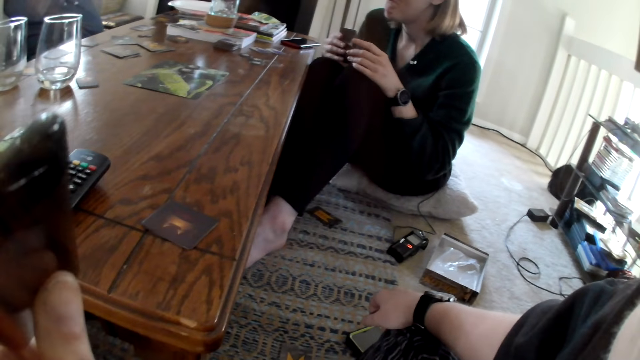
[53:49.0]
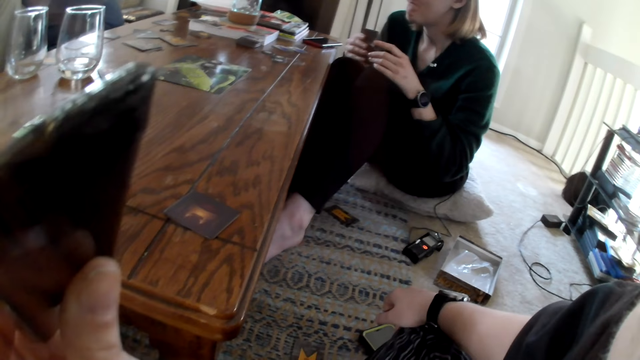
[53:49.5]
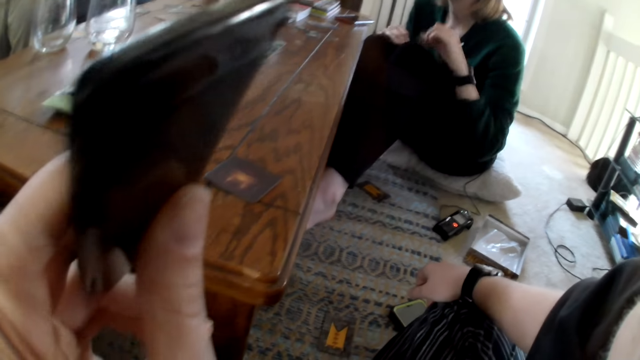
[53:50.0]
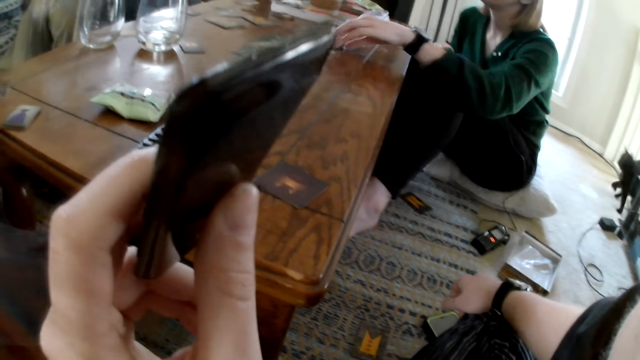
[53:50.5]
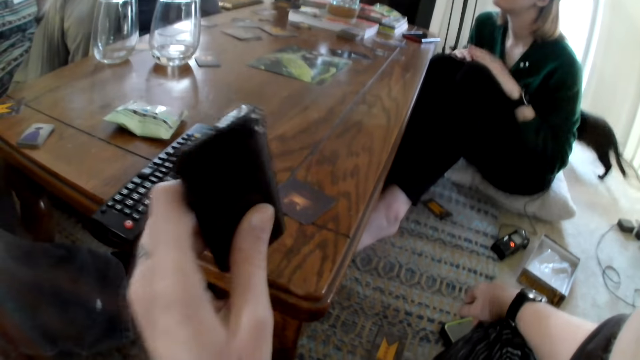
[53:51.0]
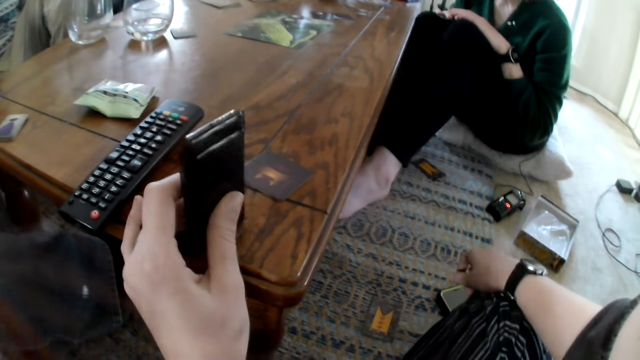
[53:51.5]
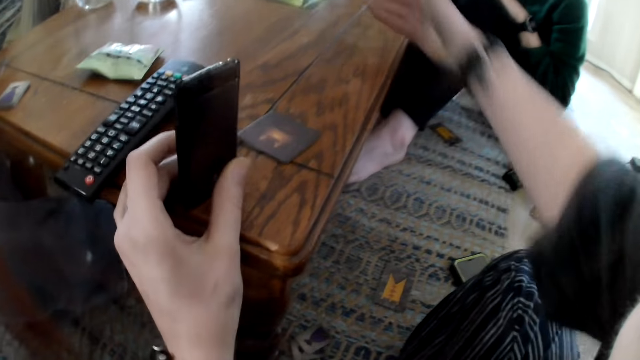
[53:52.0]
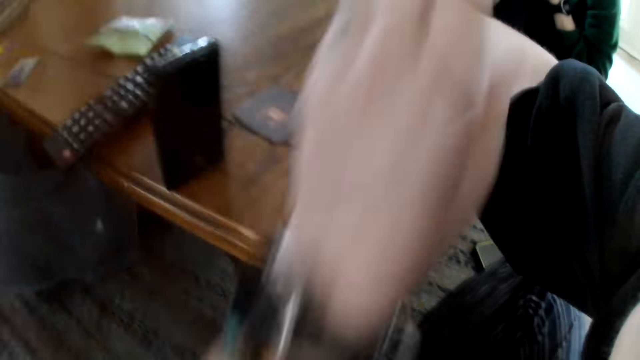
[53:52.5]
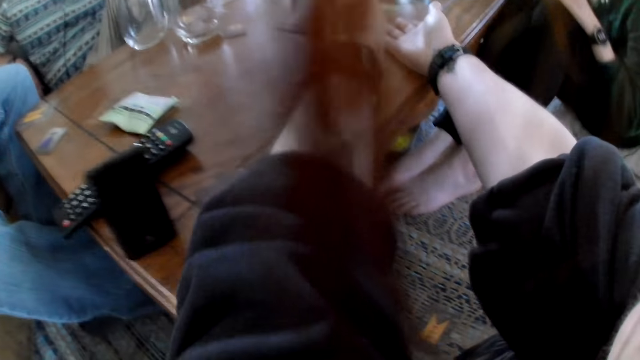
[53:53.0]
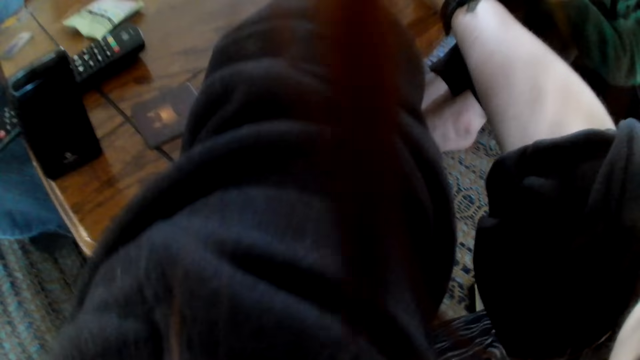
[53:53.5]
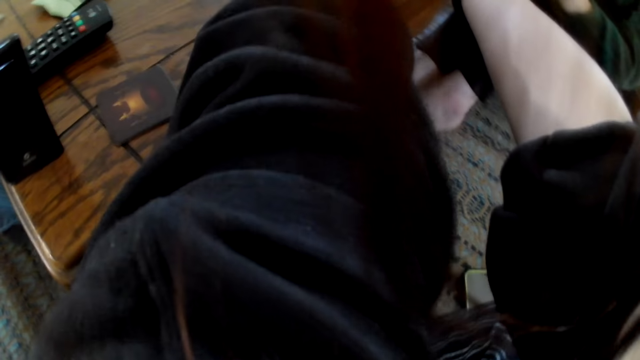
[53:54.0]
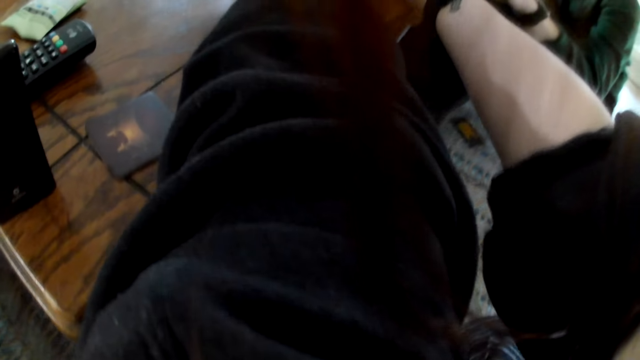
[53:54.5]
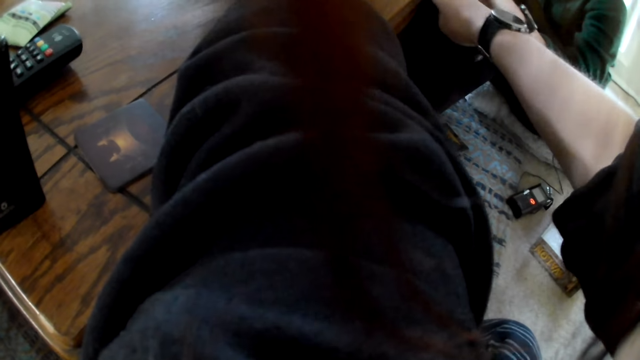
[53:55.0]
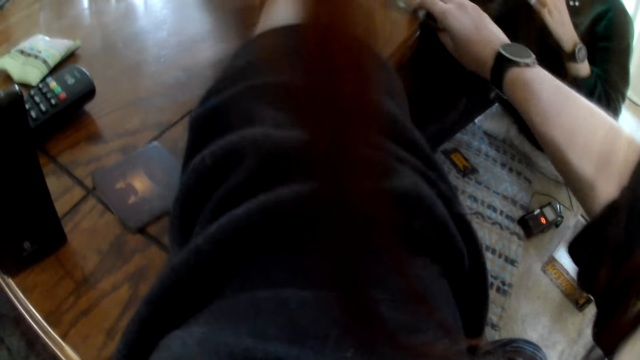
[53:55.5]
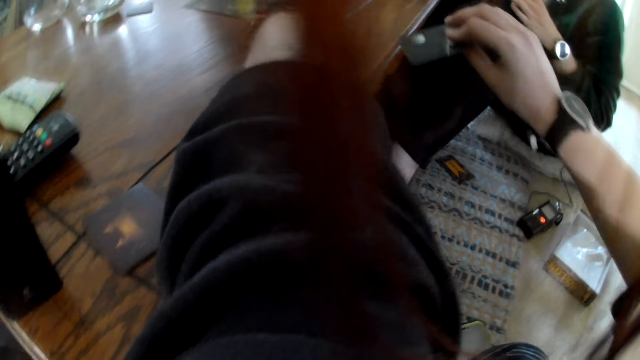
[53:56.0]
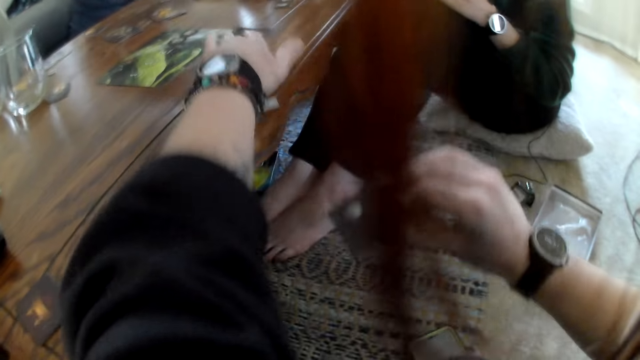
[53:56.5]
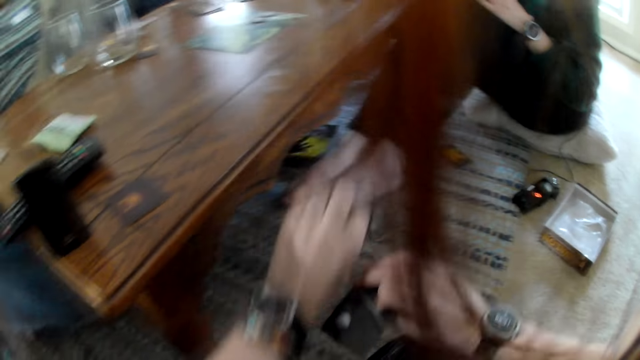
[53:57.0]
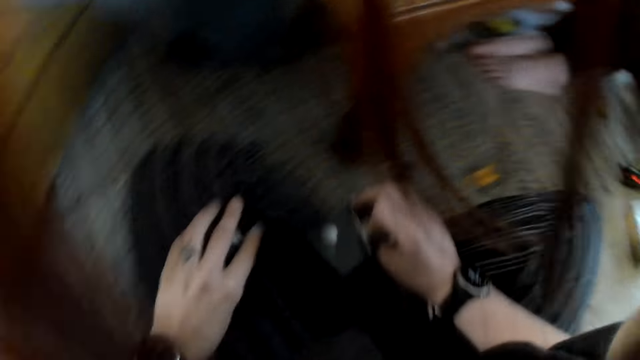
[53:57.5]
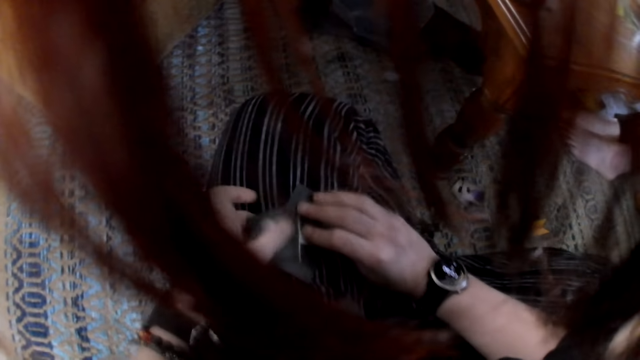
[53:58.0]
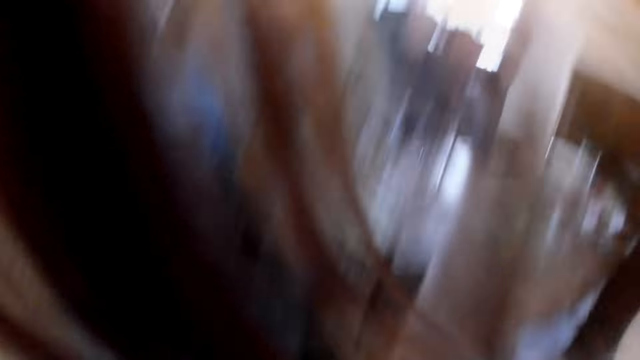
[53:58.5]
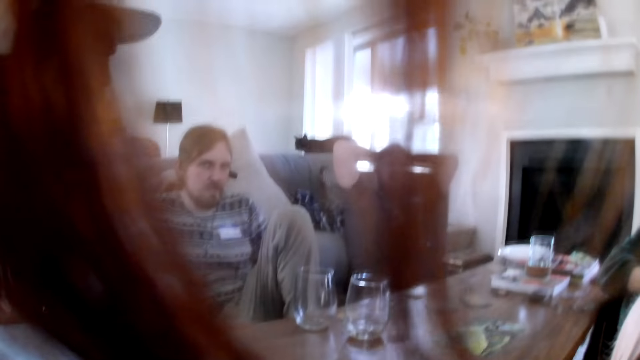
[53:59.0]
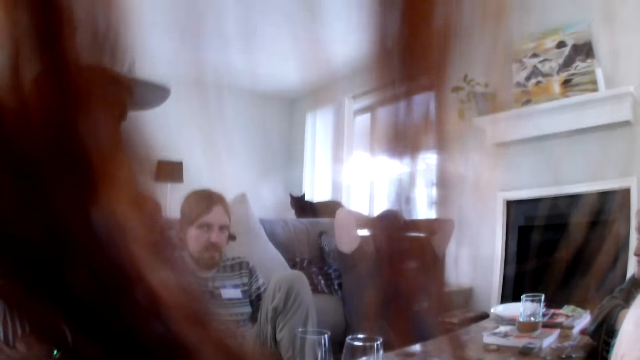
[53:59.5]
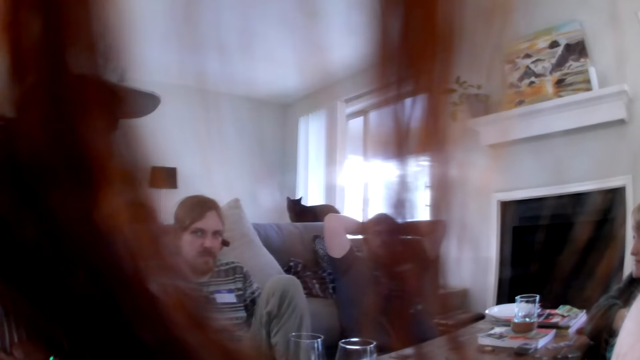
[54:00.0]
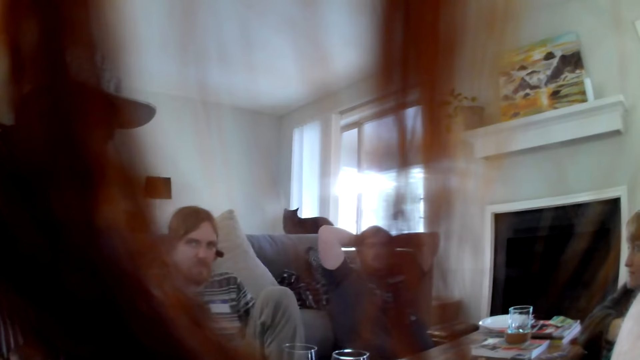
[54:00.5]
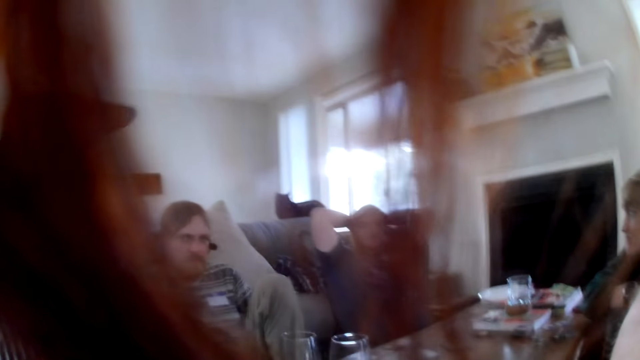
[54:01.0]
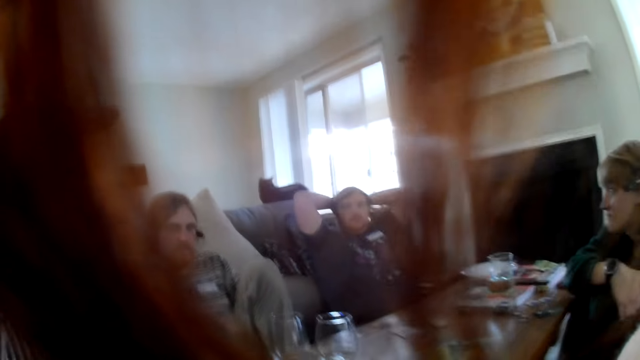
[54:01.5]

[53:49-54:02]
A woman drops a card in her left hand on the table. The woman moves the card on the table with her left hand. The camera wearer drops a vape in her left hand on the table. She places her right hand on the table. She picks a card from the table with her right hand. She picks a card from the table with her left hand. She drops the card in her left hand on her leg. She drops the card in her right hand on the card on her leg. She holds the cards with both hands. She packs the cards on her leg with her hands.

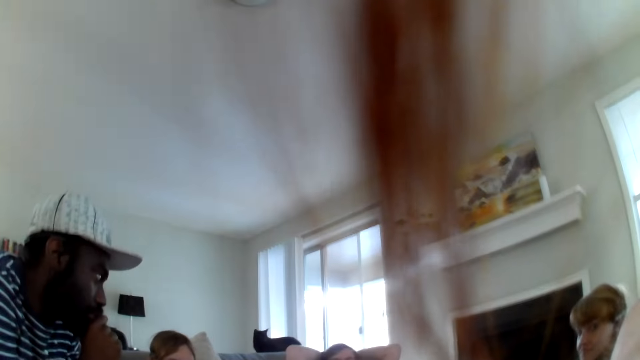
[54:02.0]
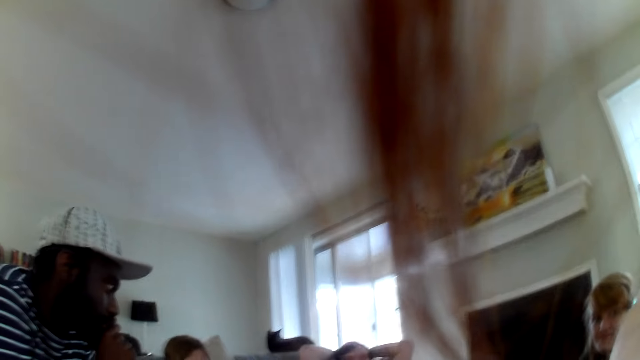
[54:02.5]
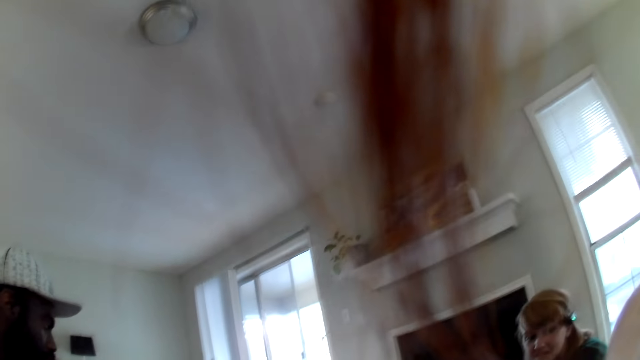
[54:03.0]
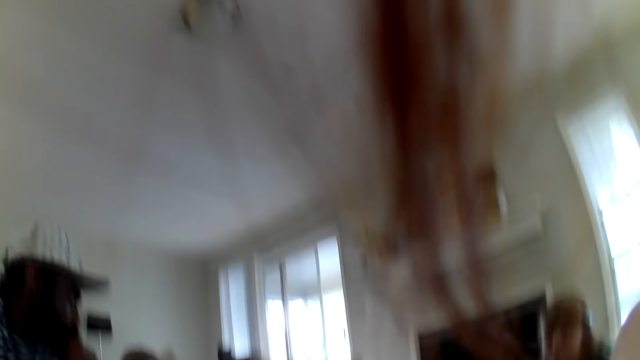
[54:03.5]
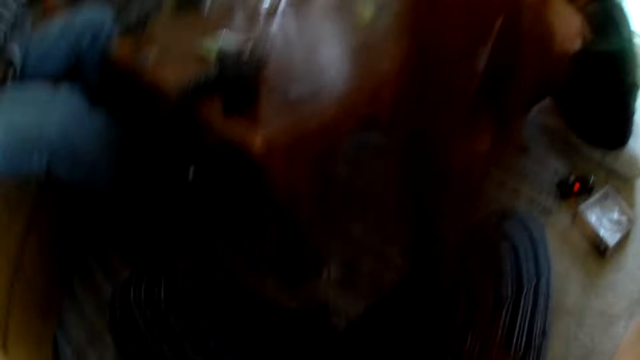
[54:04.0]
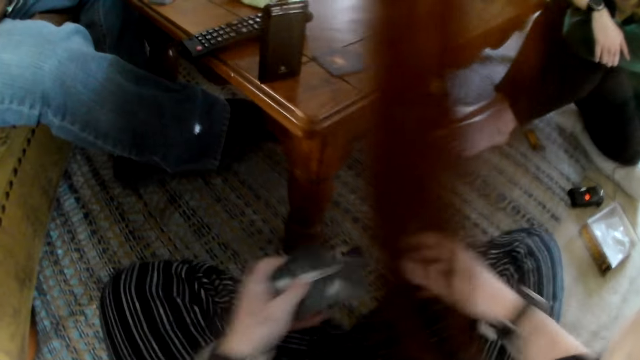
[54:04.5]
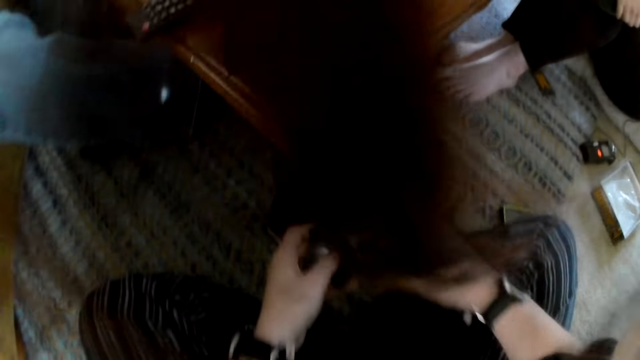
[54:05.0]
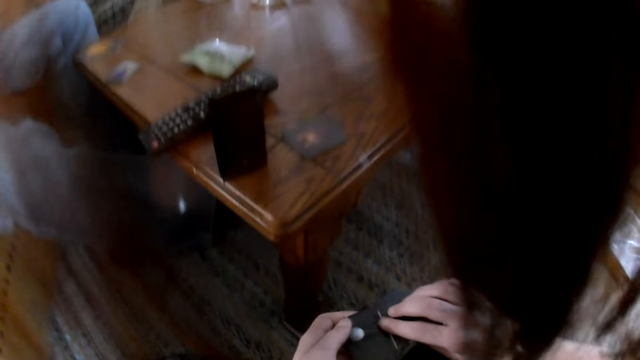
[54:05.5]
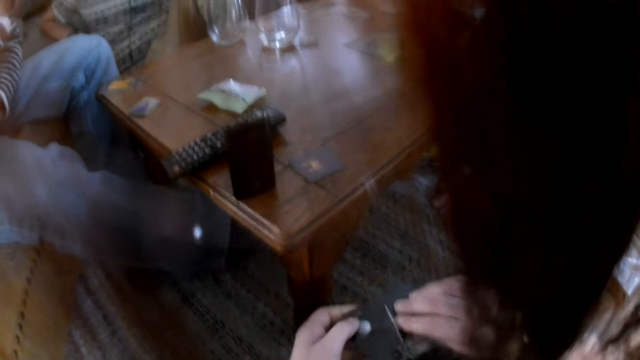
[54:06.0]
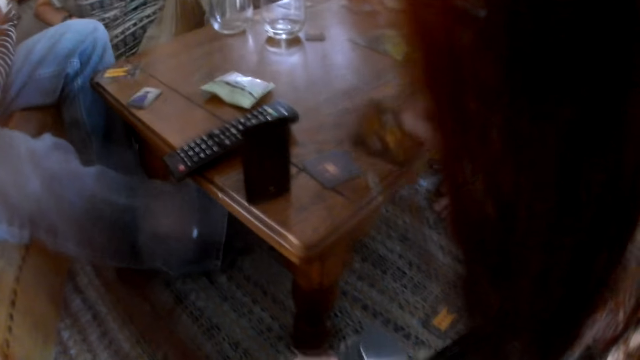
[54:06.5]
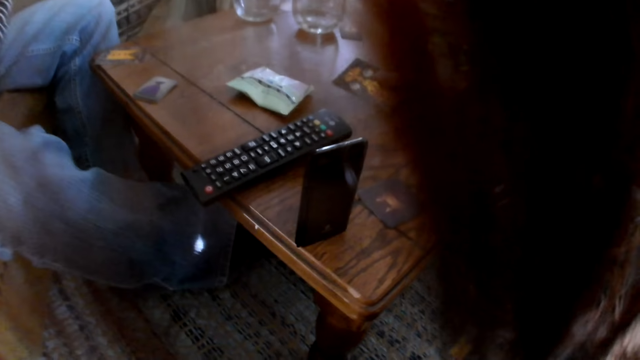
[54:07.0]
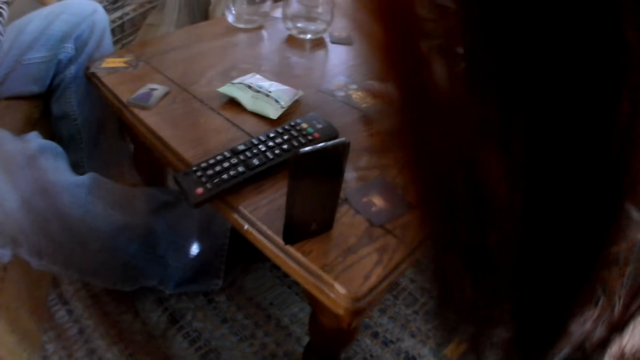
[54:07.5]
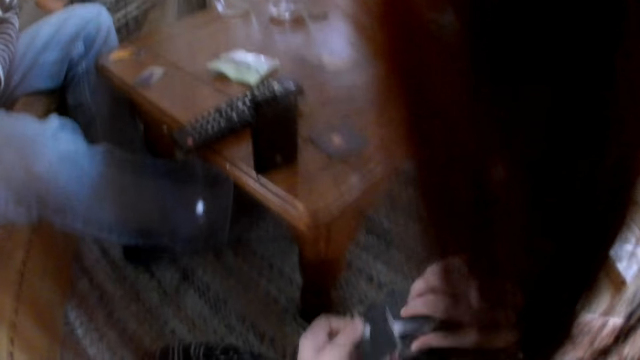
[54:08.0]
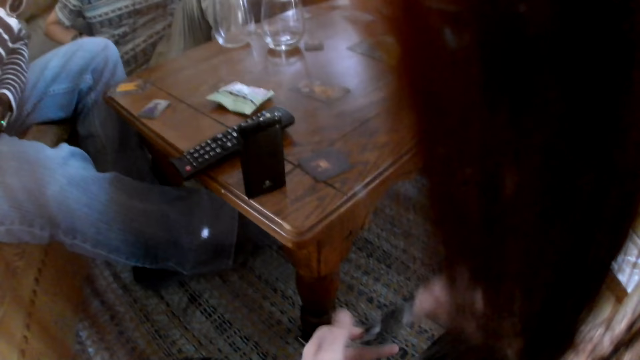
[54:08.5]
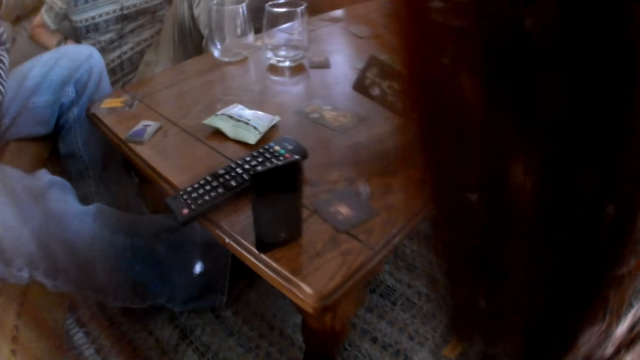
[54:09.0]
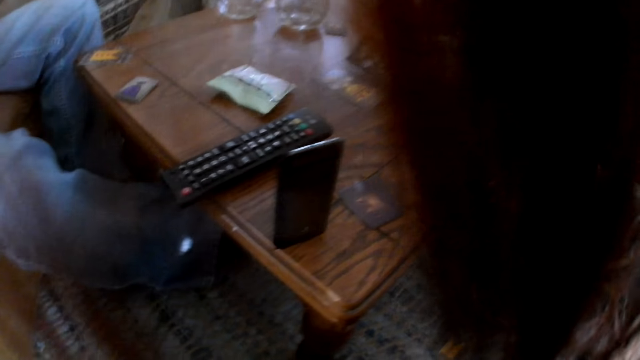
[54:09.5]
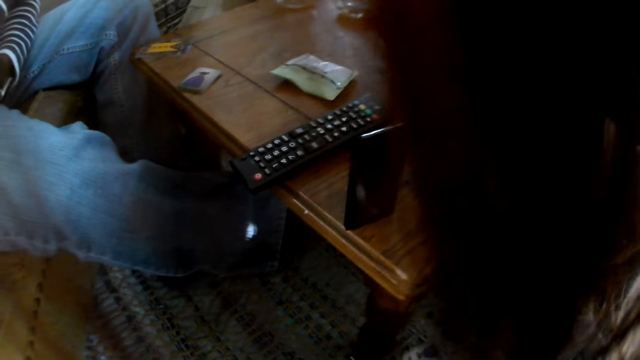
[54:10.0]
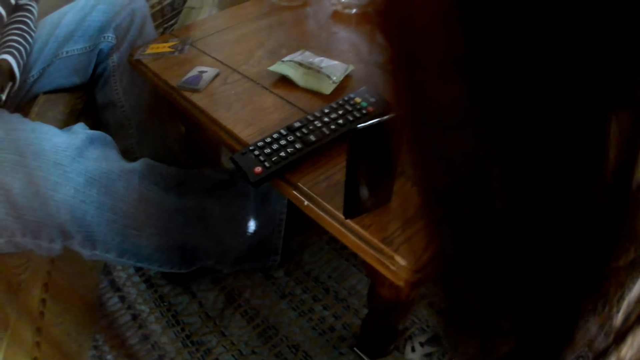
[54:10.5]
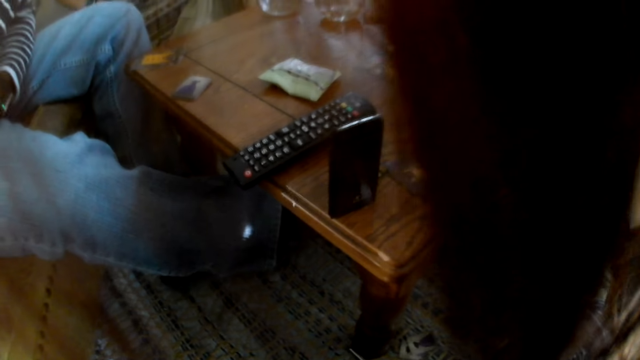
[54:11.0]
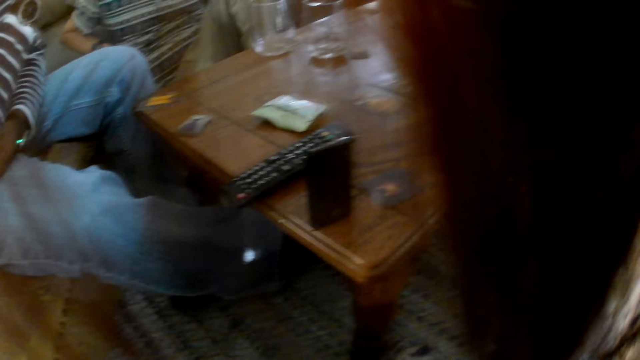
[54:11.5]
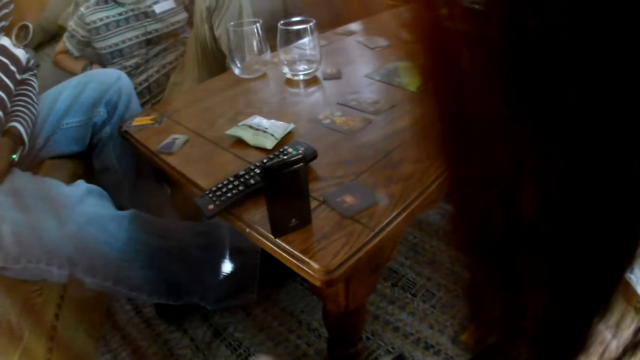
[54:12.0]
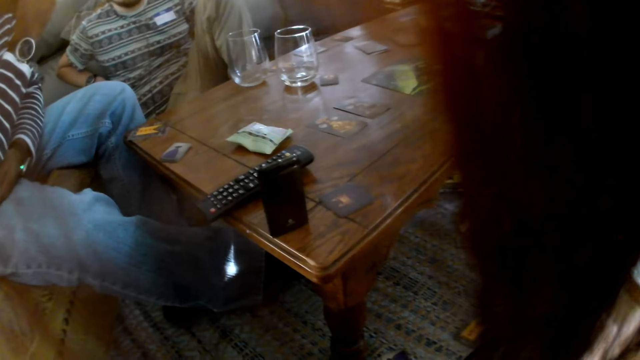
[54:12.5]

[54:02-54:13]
The camera wearer places a card on the other hand. She drops the card in her right hand on the table. She places the card on the other hand. She drops the card in her right hand on the table.
